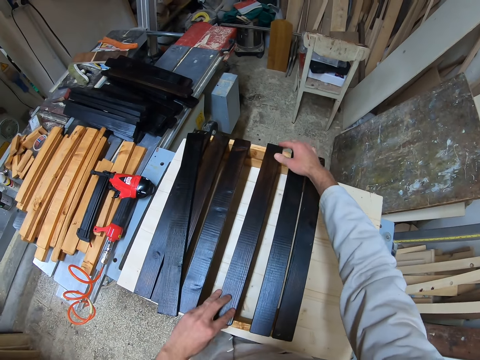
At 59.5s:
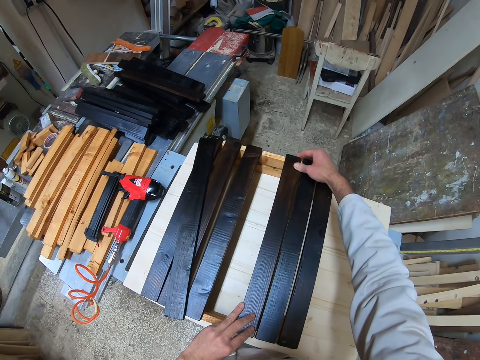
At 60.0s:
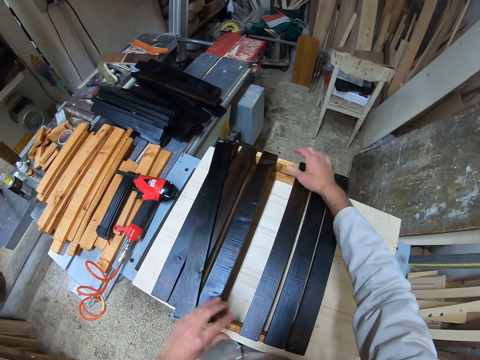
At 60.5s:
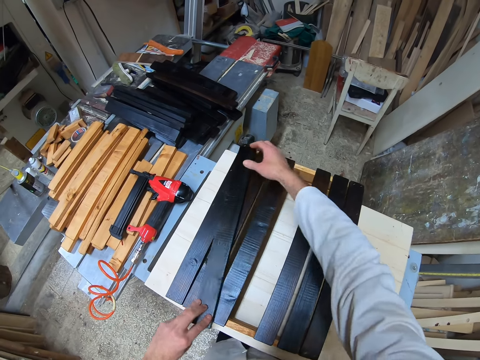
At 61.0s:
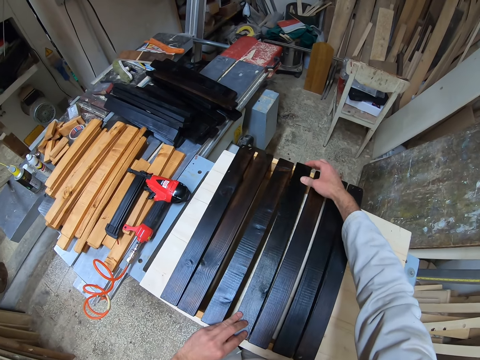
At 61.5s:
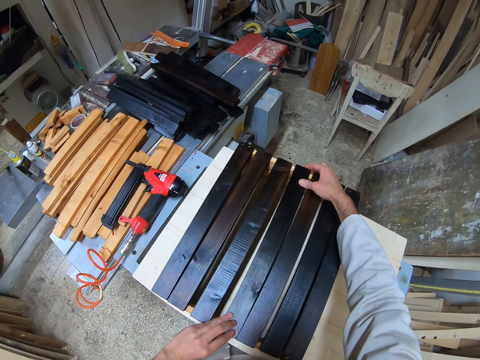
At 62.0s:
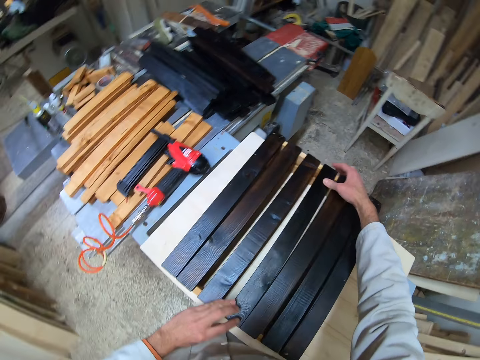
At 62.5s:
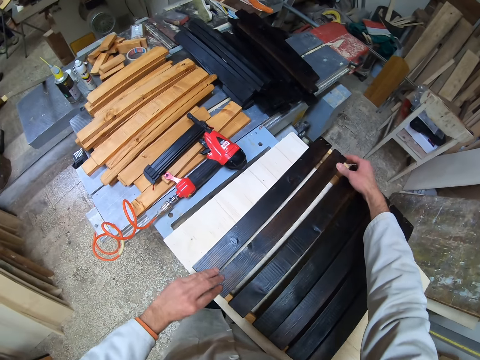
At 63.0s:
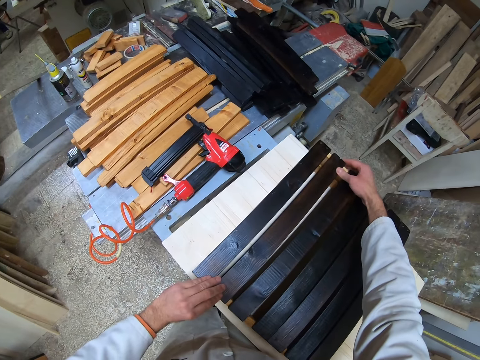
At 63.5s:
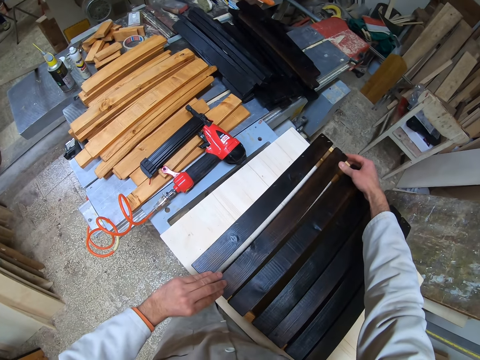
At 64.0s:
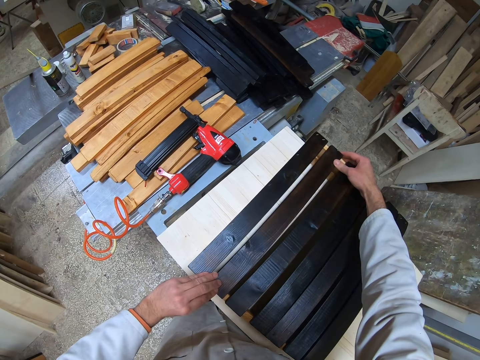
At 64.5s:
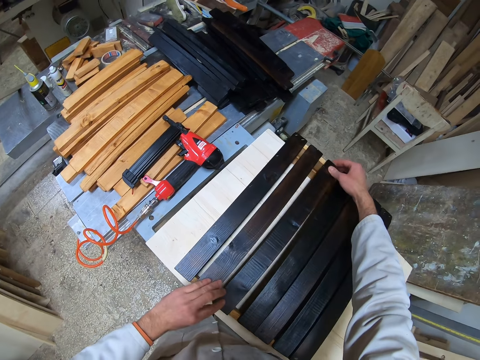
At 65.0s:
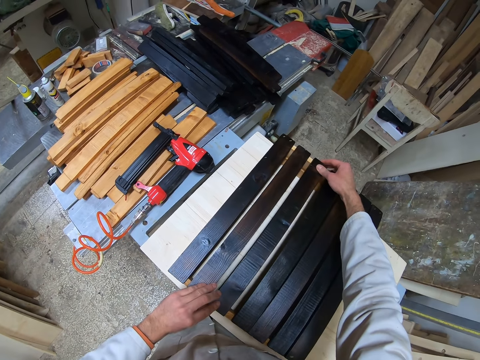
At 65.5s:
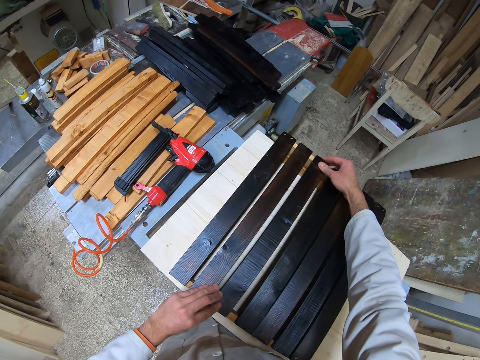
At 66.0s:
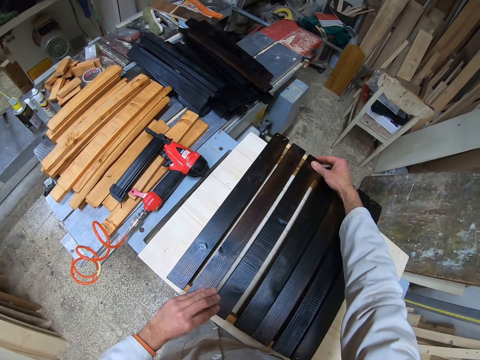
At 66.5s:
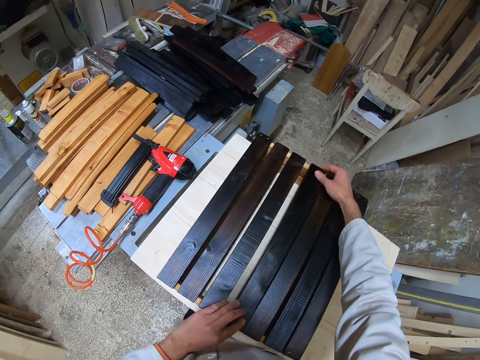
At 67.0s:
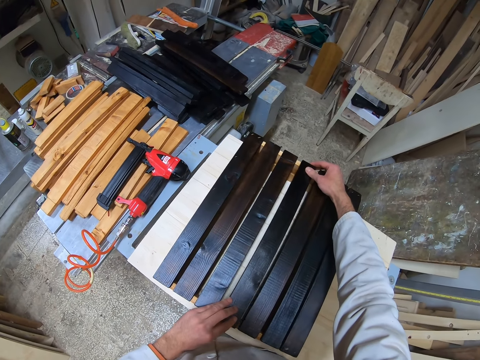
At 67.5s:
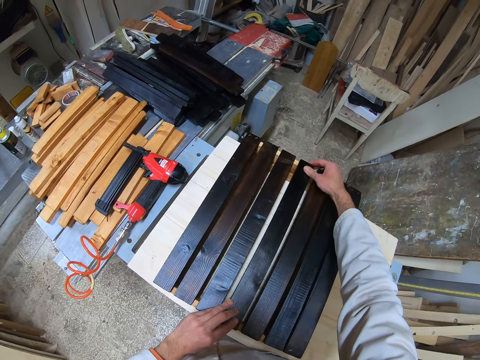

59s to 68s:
The camera wearer picks up the plank on the joined planks with both hands and places the plank on the joined planks with both hands. A man stands at the far end of the workshop. The camera wearer adjusts the joined planks on the table with both hands.

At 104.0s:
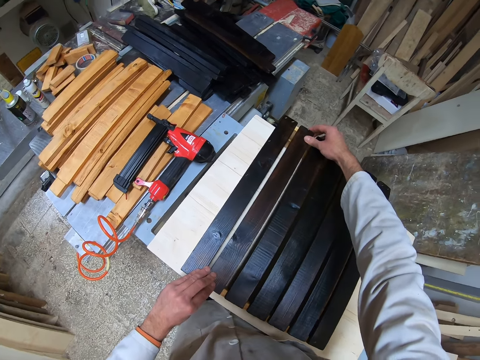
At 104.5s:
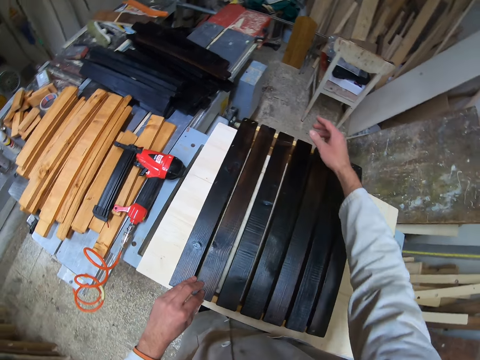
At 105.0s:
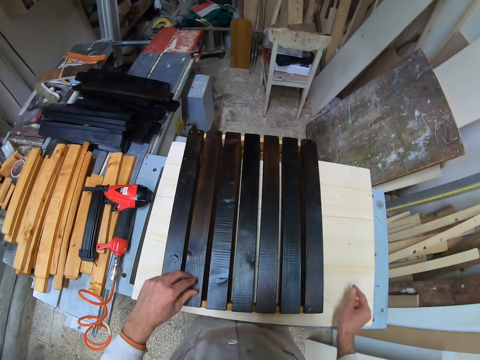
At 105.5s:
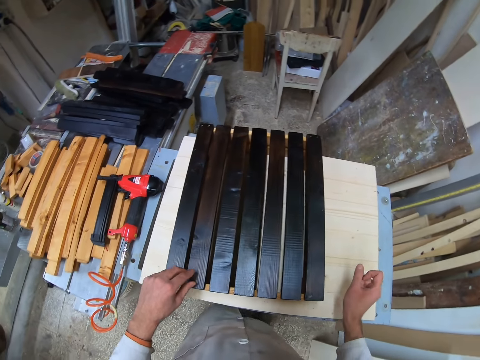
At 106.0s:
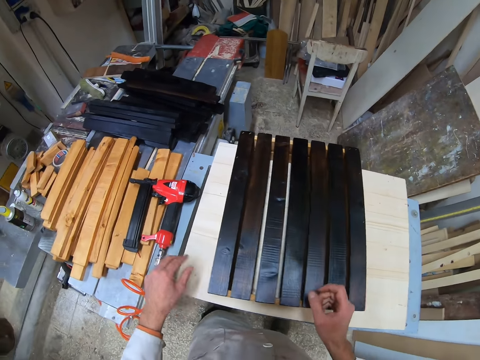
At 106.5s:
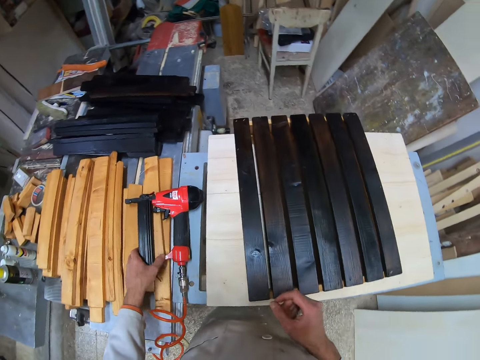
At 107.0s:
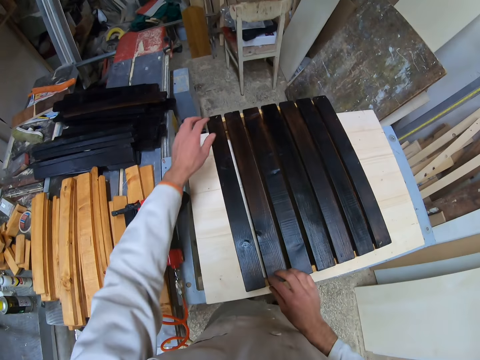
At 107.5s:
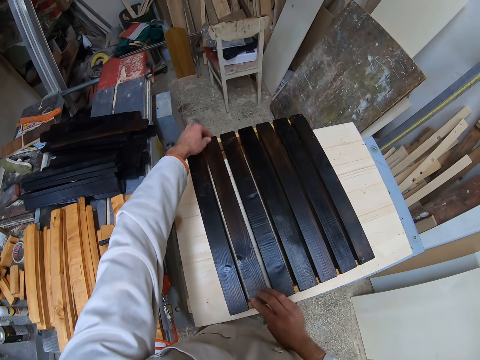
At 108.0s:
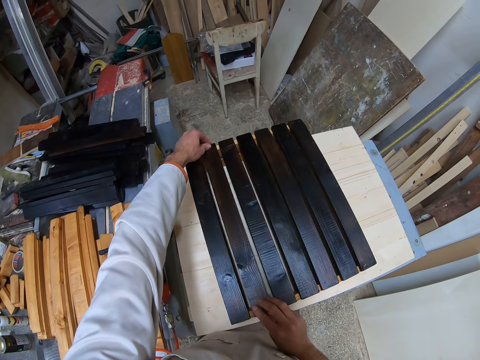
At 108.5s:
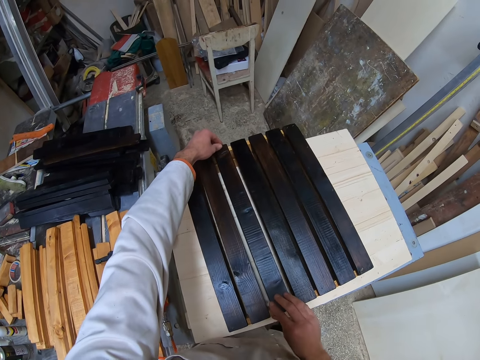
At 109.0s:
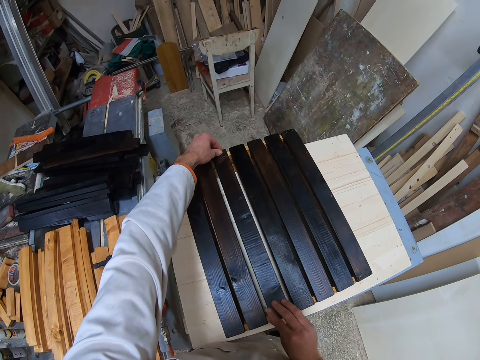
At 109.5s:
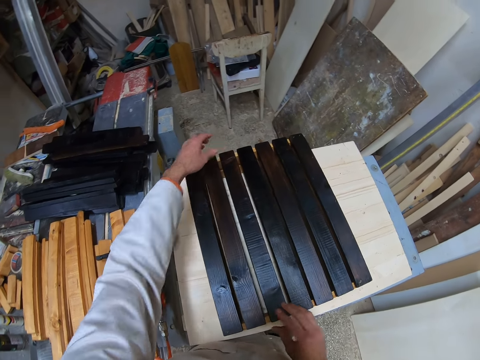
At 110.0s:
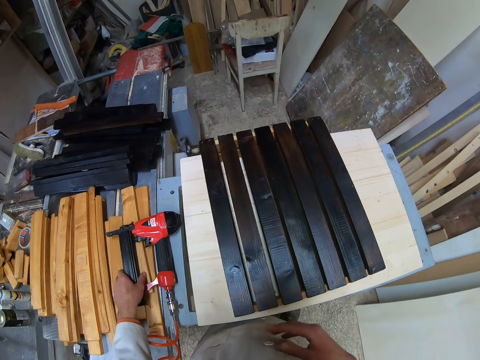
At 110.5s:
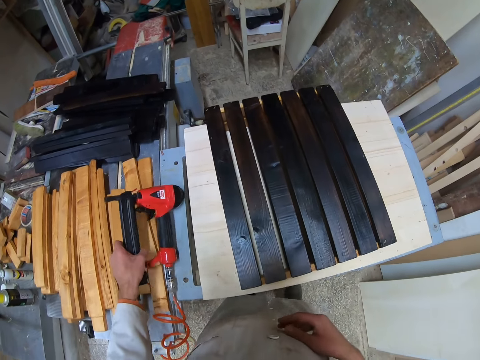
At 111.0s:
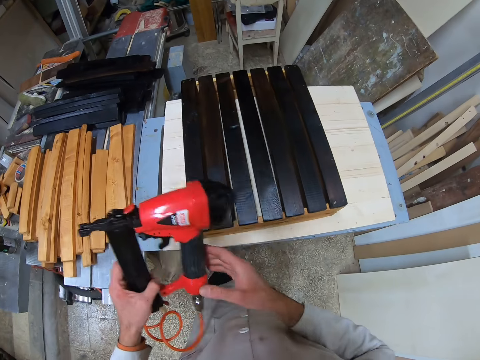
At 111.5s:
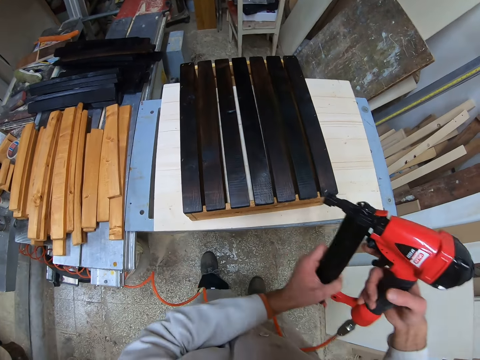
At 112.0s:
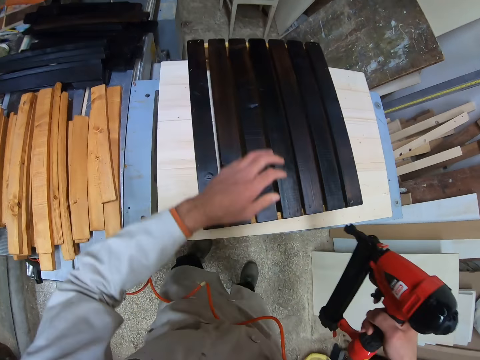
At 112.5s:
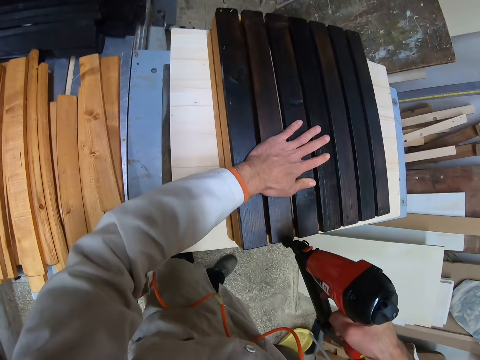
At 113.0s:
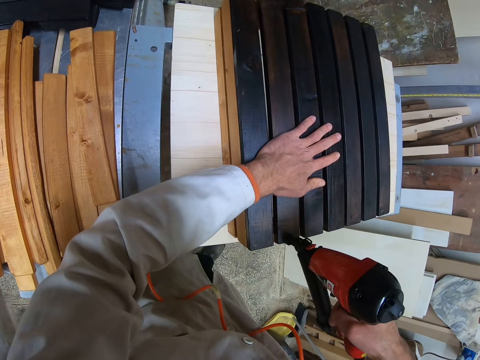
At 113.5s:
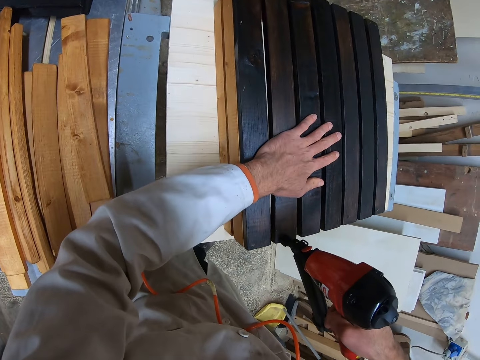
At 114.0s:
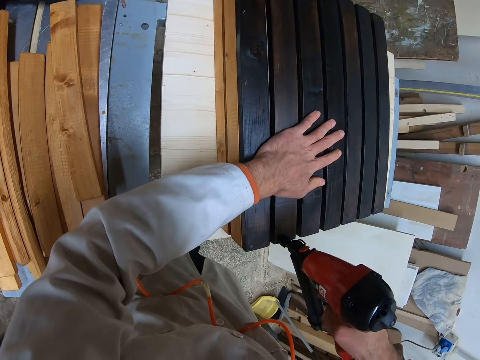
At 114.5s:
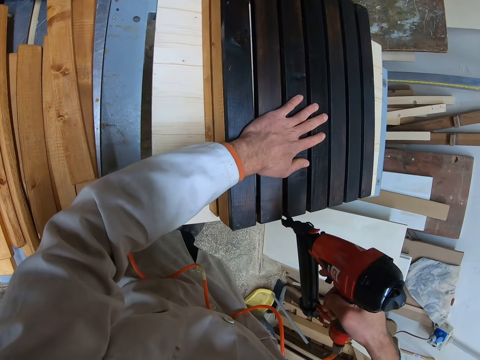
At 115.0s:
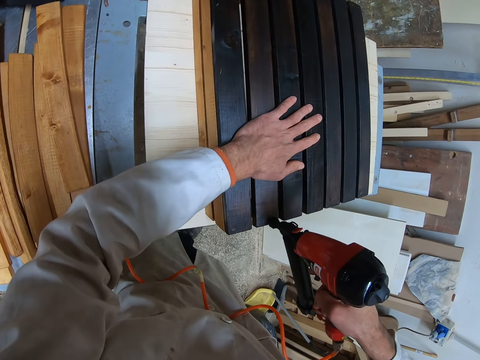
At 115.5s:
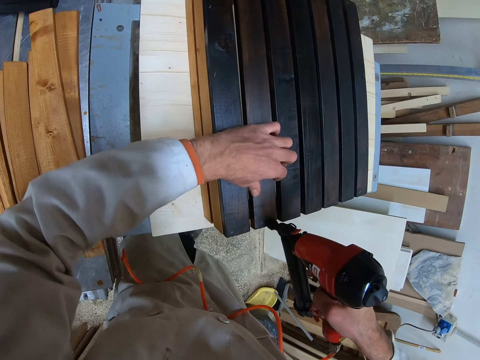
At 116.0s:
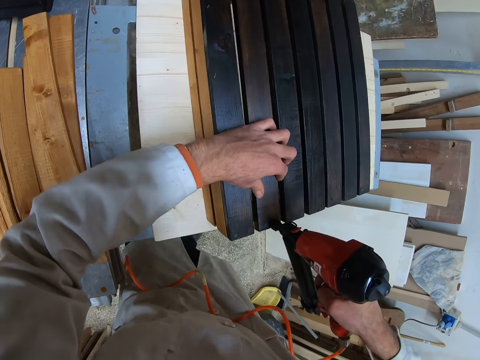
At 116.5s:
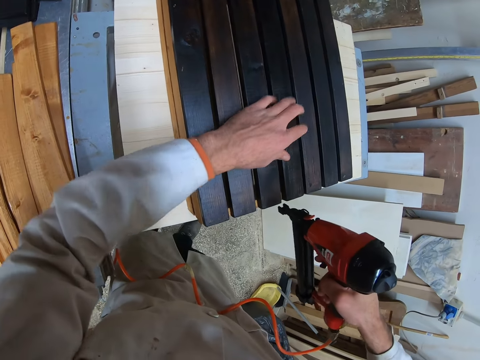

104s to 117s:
The camera wearer looks around and moves around. He holds a nail gun or nailer on the pieces of wood. He adjusts the joined planks on the table with both hands. He picks up the nailer from the table of planks with his left hand. He transfers the nailer from his left hand to his right hand. He holds a part of the joined planks with his left hand. He drives a nail into the joined planks with the nailer in his right hand. He holds a part of the joined planks with his left hand. He drives a nail into the joined planks with the nailer in his right hand.

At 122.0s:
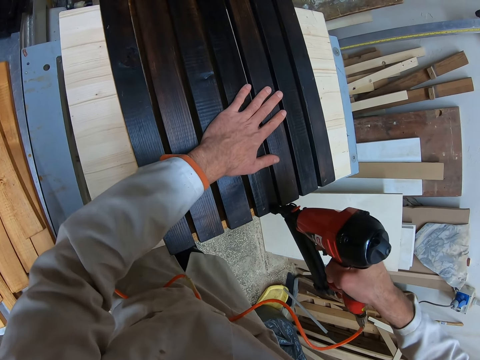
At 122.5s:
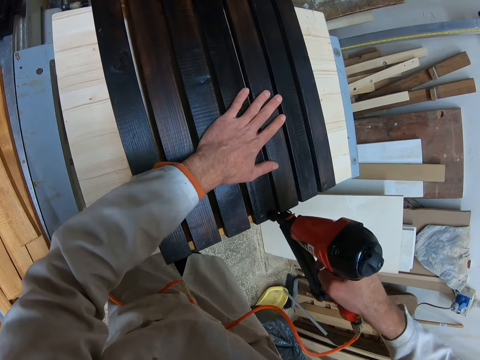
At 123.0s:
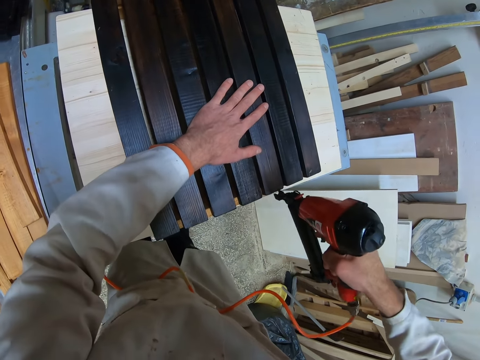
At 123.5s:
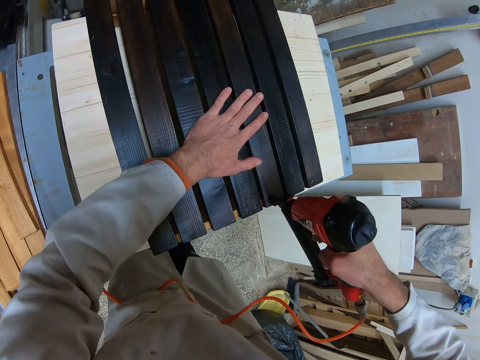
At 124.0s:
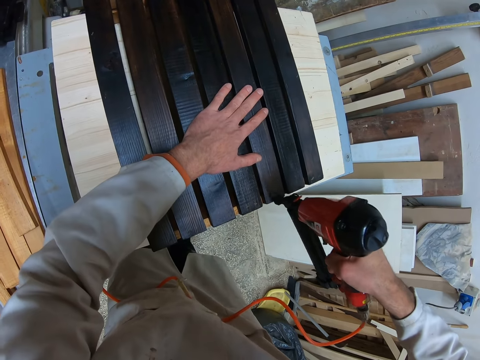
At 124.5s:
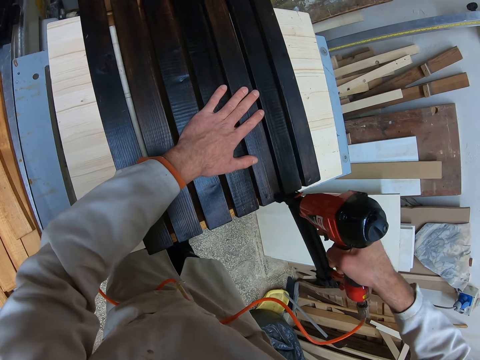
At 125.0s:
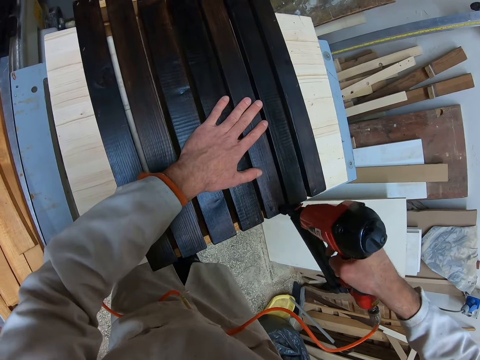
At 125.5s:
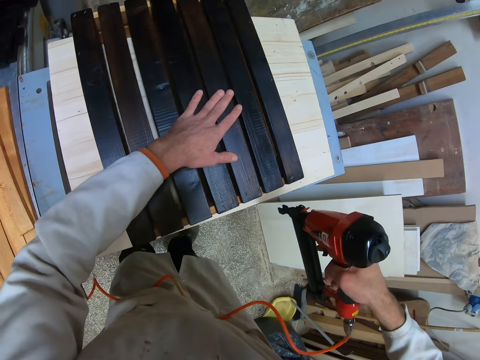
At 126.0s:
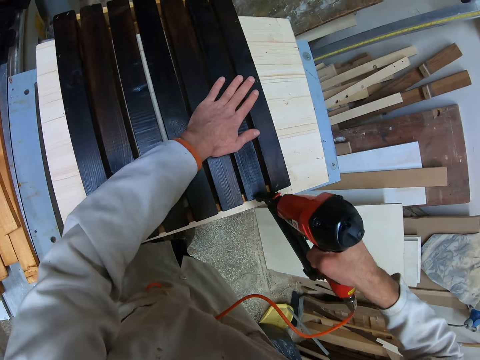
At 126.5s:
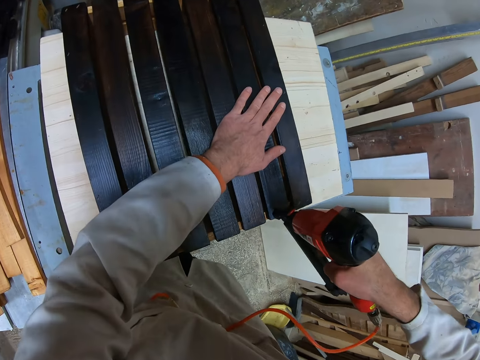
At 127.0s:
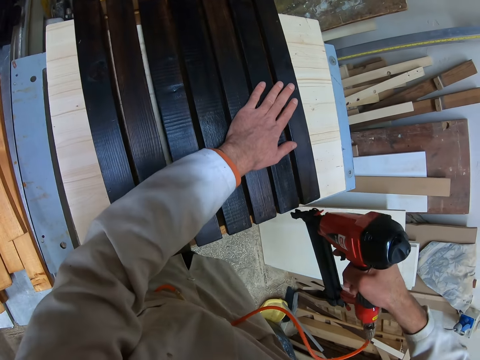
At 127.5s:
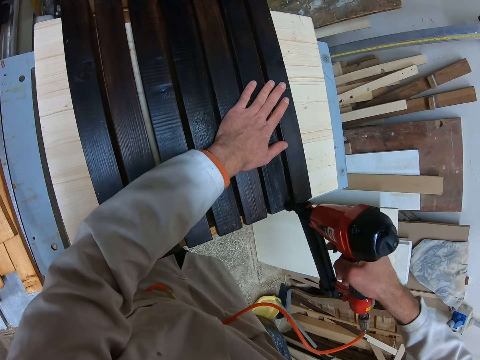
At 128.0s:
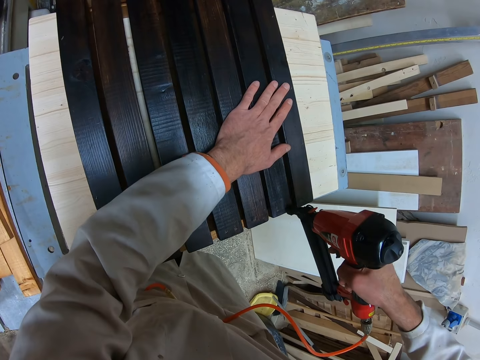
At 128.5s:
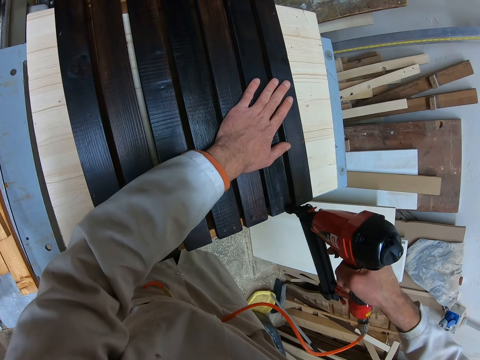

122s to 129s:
The camera wearer drives a nail into the joined planks with the nailer in his right hand. He drives a nail into the joined planks repeatedly. He holds a part of the joined planks with his left hand. He drives a nail into the joined planks with the nailer in his right hand.
